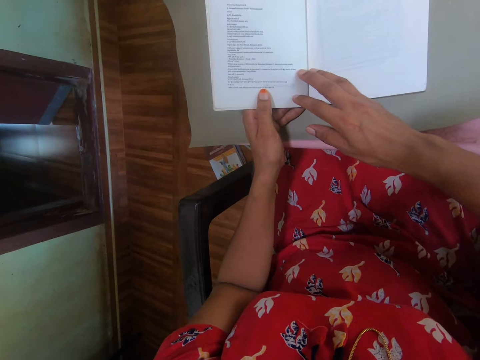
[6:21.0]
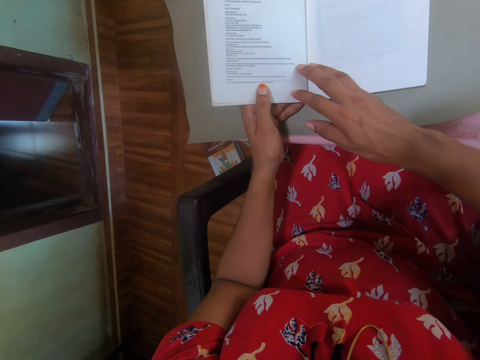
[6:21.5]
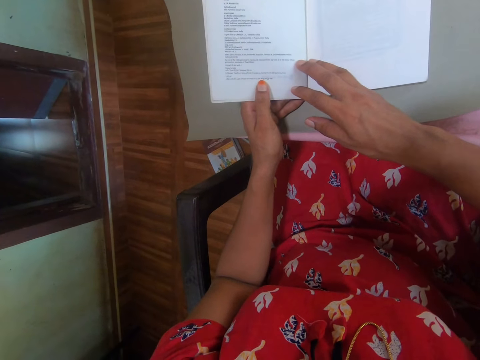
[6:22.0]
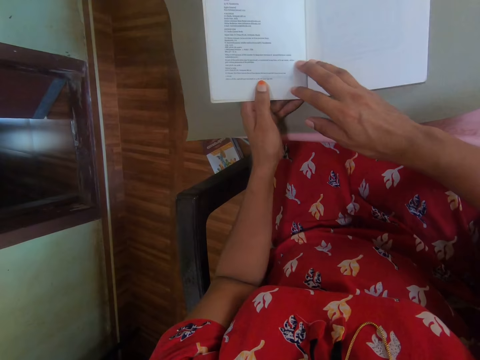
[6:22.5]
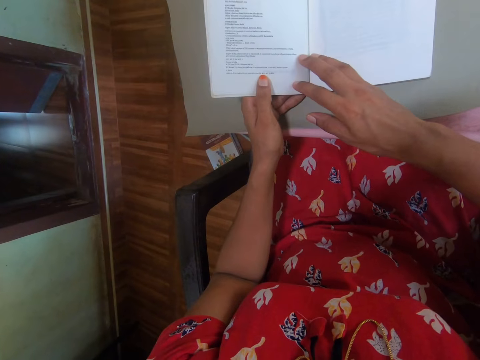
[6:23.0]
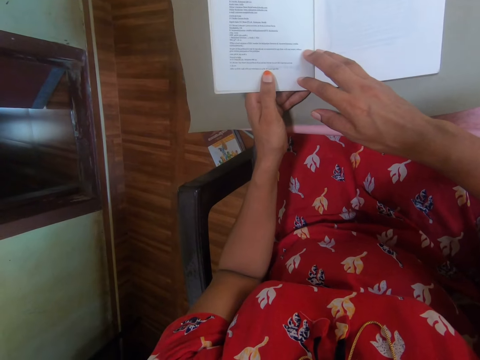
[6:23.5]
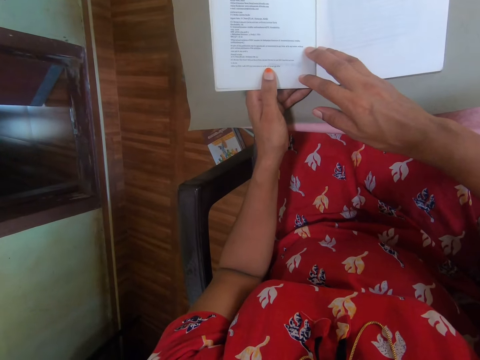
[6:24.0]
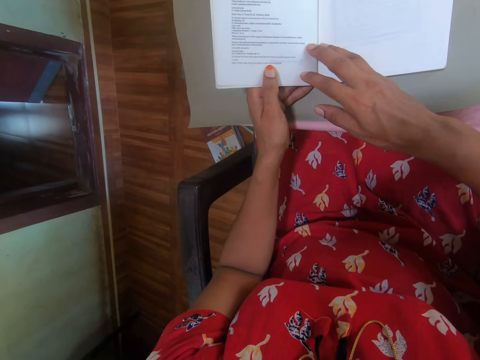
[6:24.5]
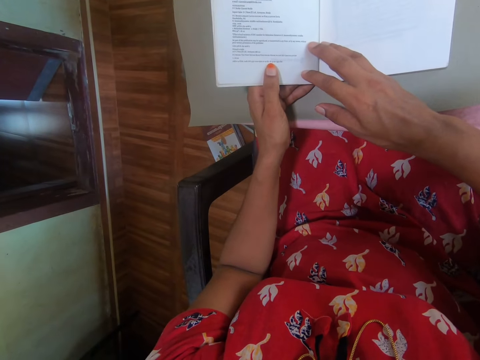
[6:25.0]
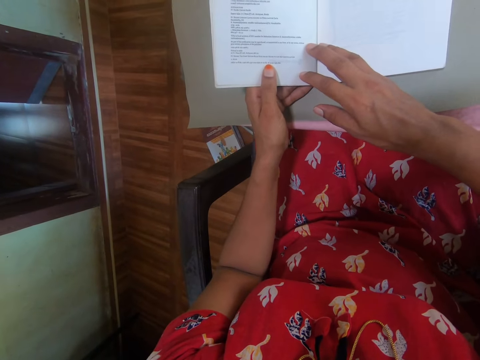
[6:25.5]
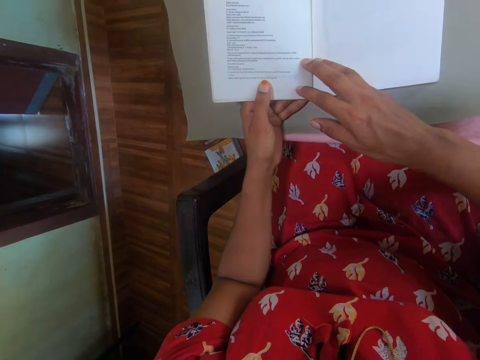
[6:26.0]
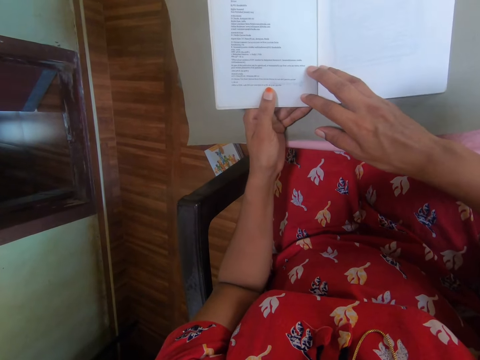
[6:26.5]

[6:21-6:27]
The camera wearer looks at the book.

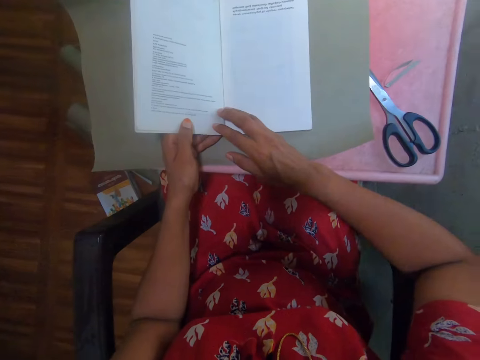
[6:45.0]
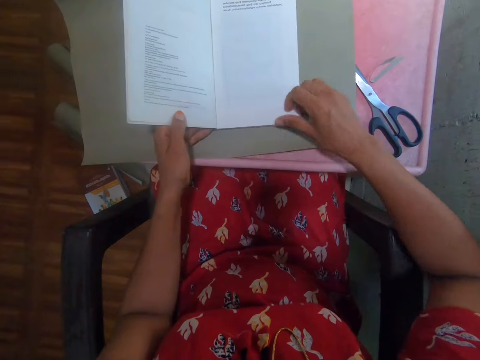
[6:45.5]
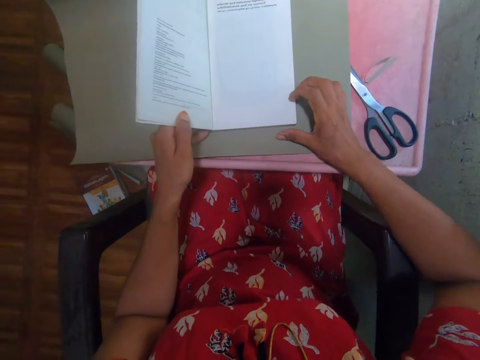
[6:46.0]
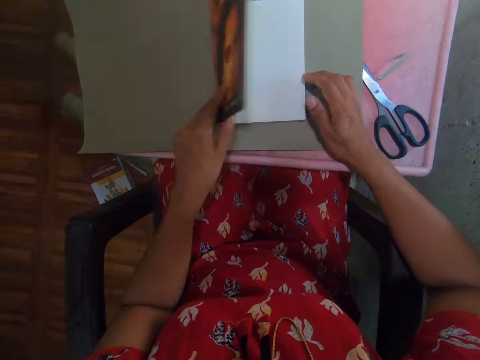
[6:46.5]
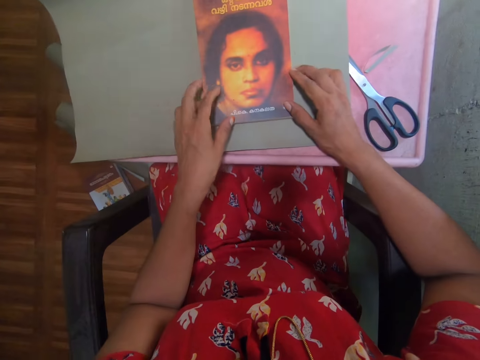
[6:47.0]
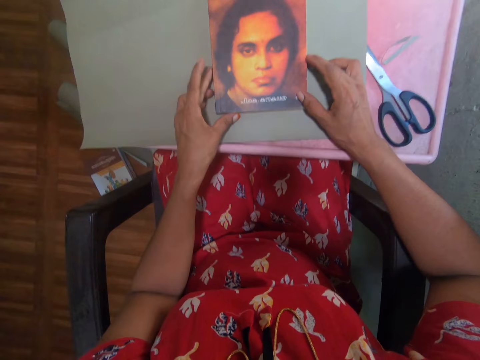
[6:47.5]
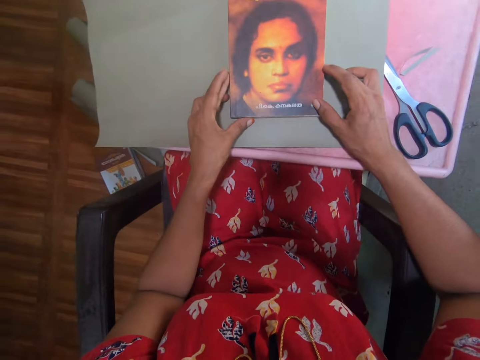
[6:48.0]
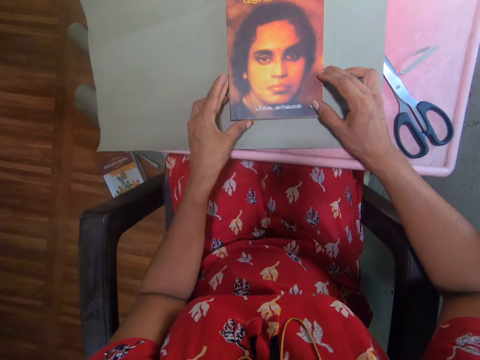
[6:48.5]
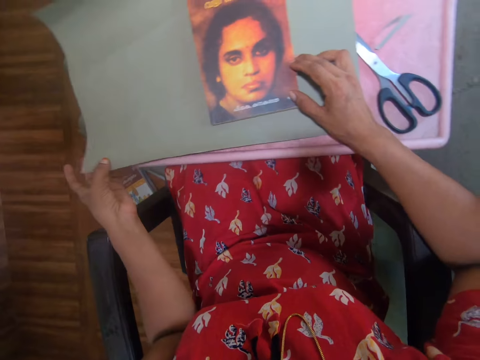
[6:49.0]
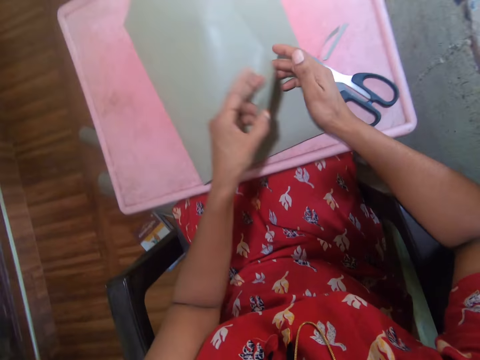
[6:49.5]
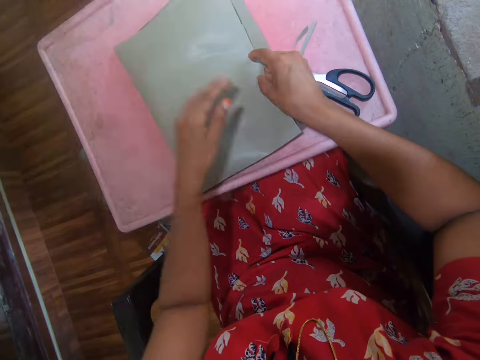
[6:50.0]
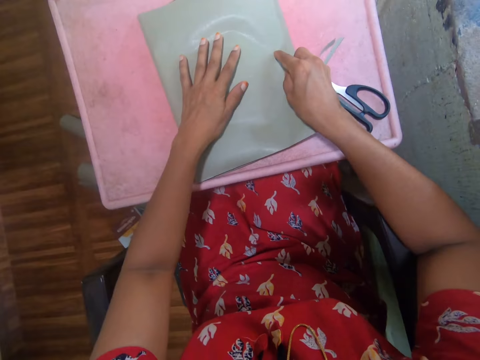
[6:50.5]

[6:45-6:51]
The camera wearer closes the book. They look at the book. They cover the book with the paper and fold the paper.

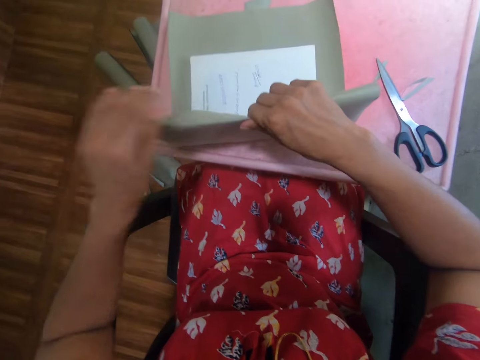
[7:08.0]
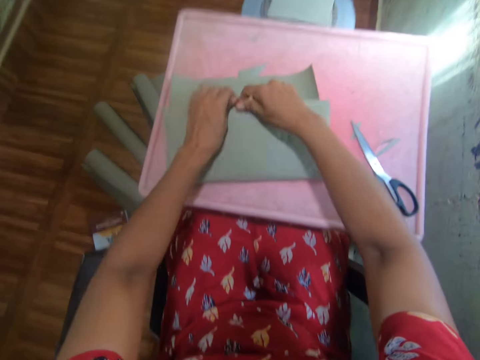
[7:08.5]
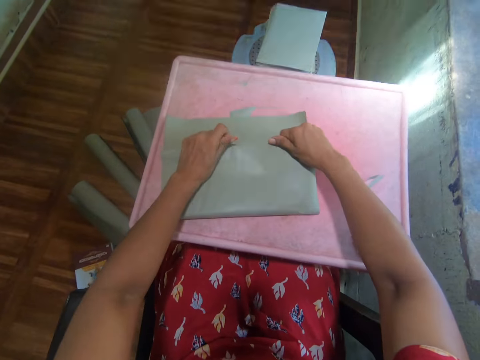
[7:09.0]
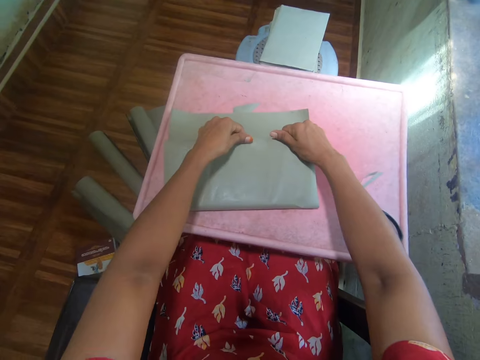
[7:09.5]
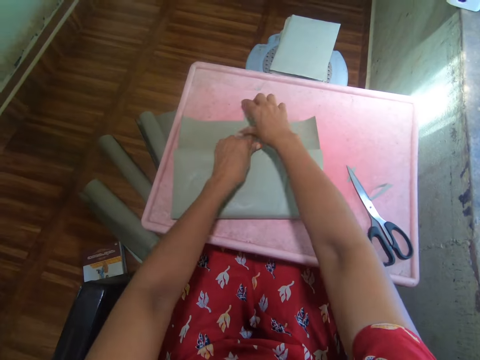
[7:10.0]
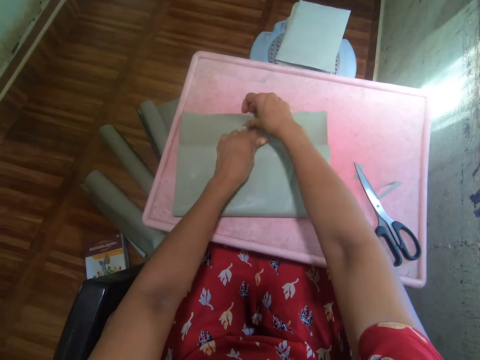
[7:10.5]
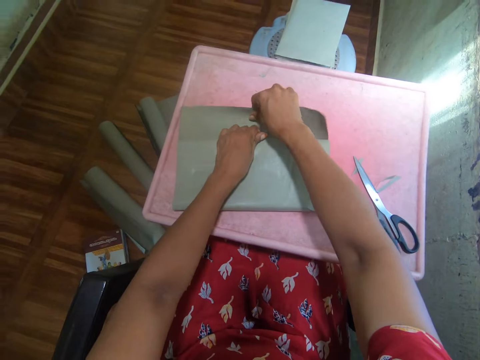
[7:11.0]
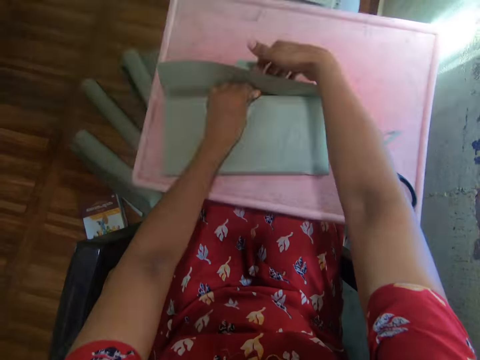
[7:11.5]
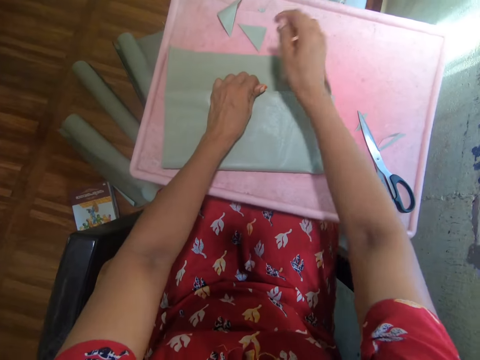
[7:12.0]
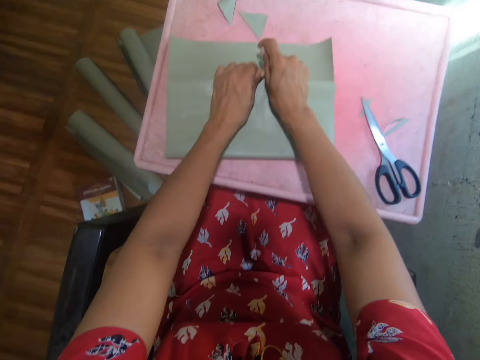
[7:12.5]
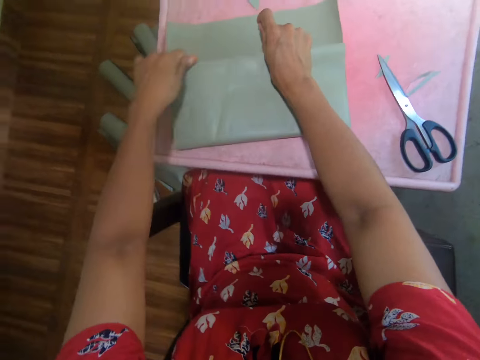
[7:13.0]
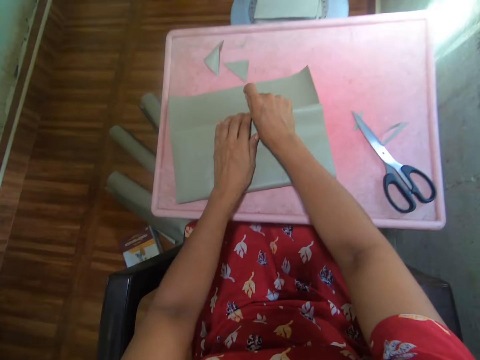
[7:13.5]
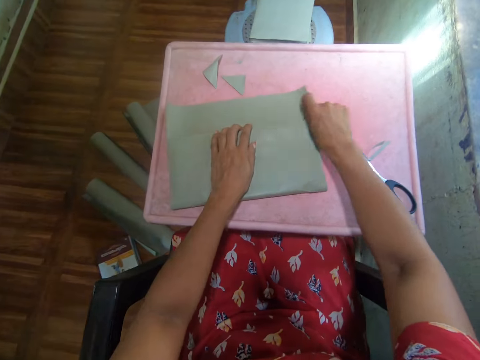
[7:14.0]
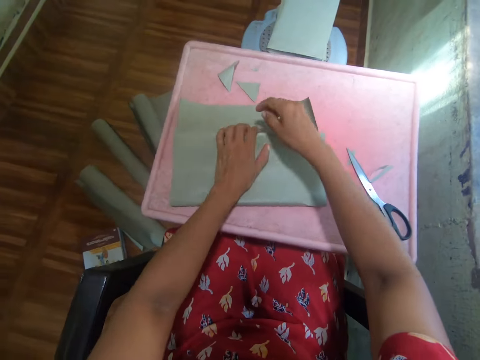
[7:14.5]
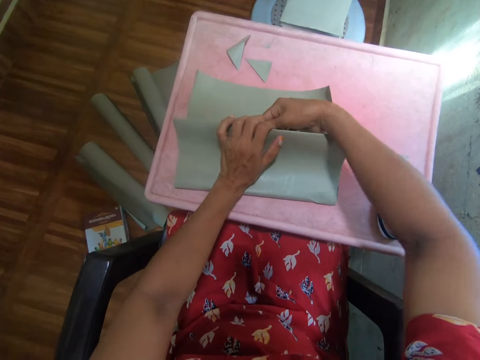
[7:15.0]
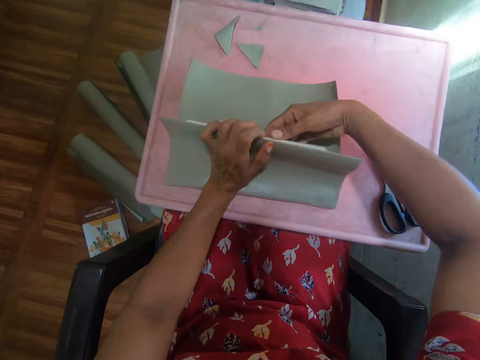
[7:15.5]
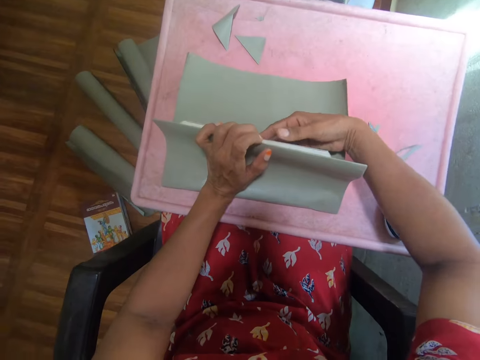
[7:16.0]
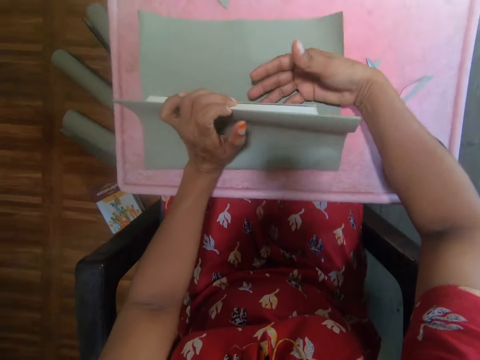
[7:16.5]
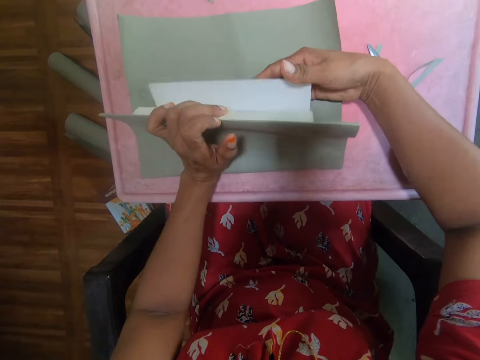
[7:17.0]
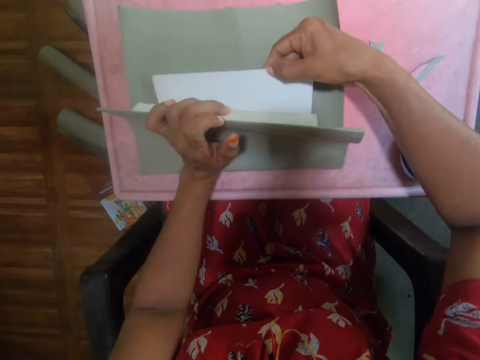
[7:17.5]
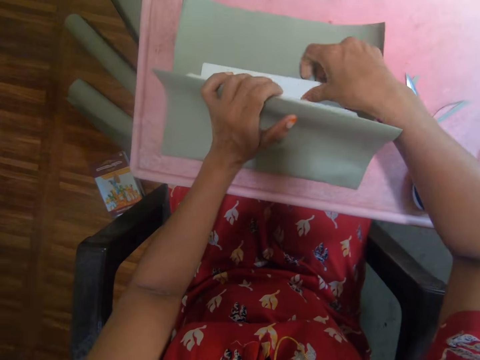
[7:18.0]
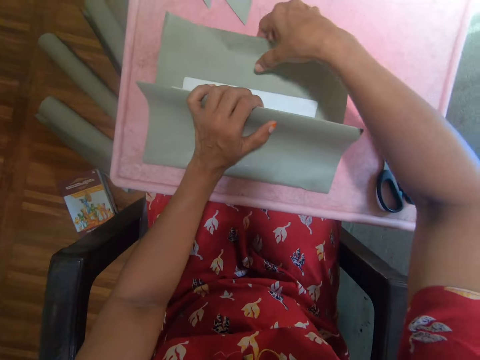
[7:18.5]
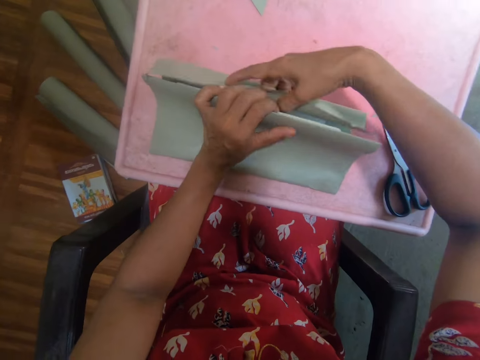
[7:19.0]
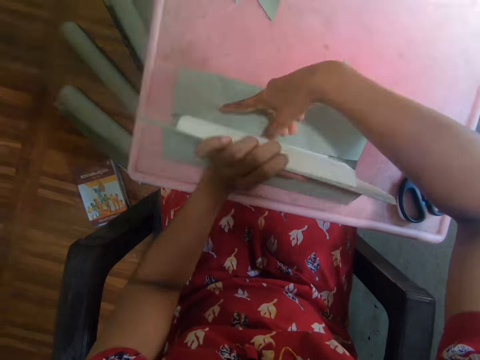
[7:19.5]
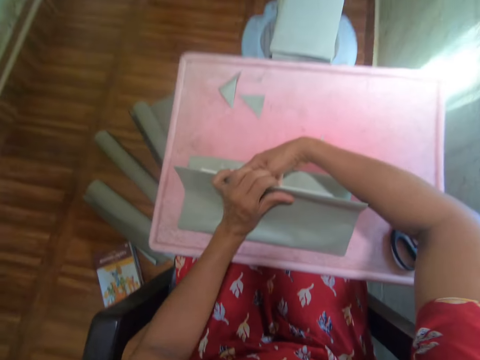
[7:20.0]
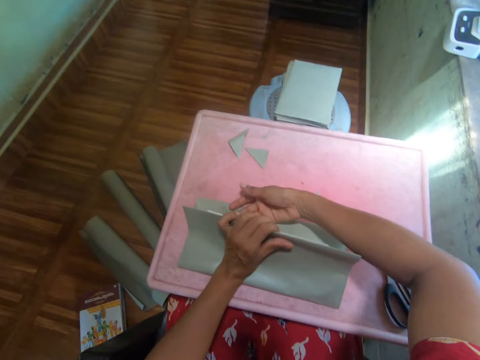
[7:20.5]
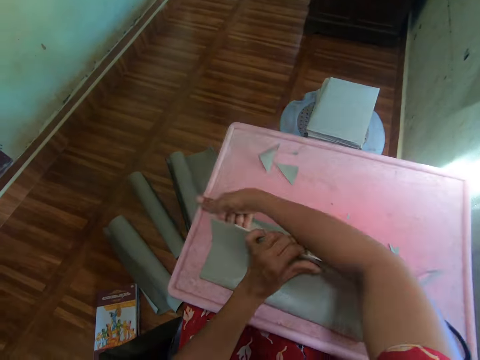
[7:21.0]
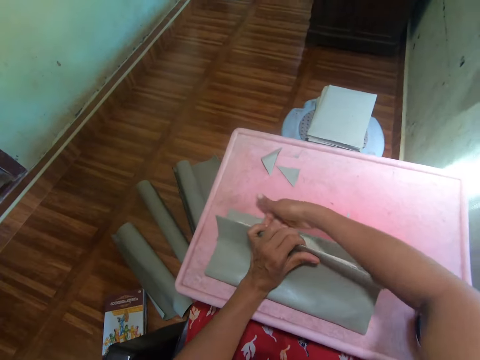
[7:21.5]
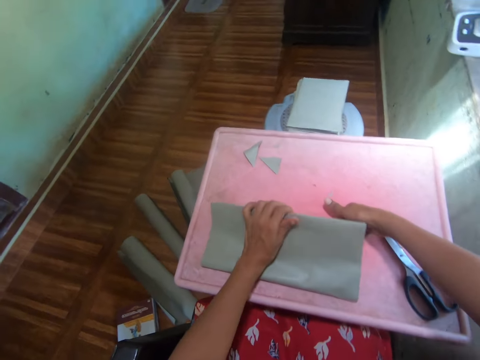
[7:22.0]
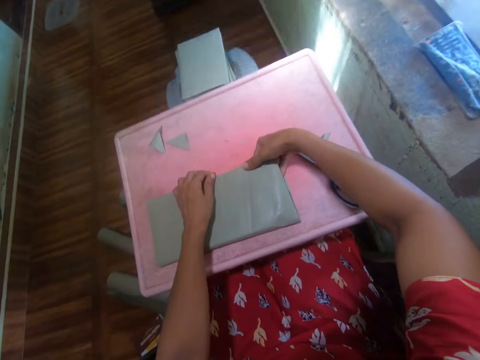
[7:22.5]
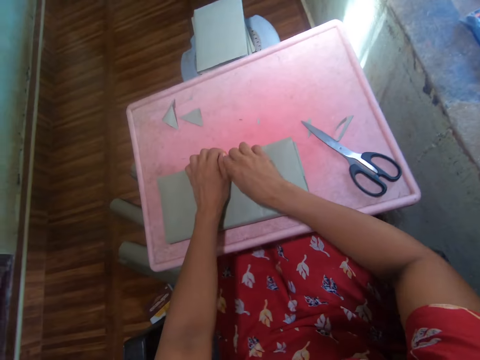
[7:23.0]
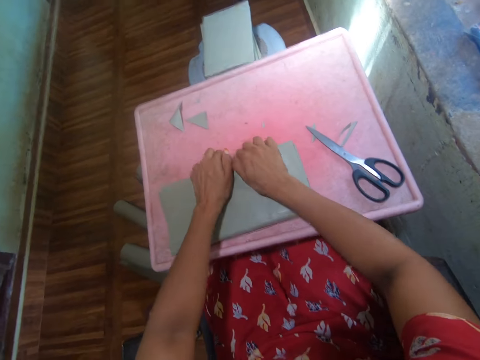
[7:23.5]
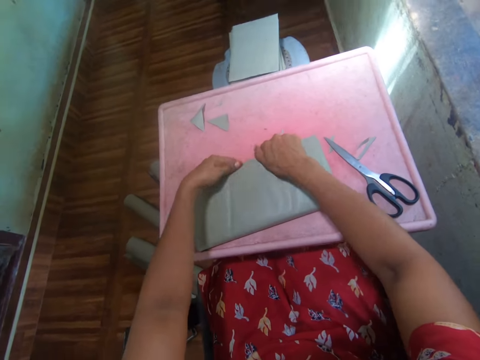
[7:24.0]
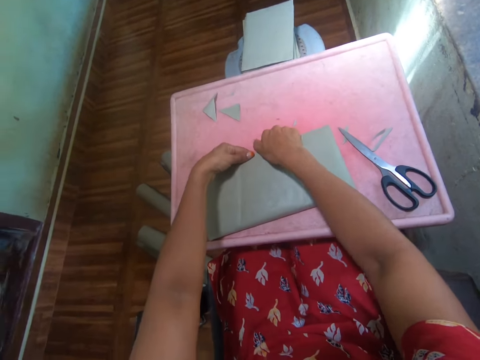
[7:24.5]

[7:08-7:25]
The camera wearer picks up the paper. He lifts his hand from the paper. He covers the book. He flips the book cover. He covers the book with the paper. He folds the paper. He rubs his hand on the book. He holds the book.
